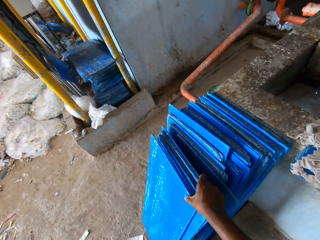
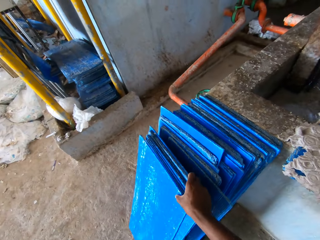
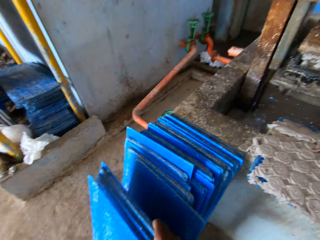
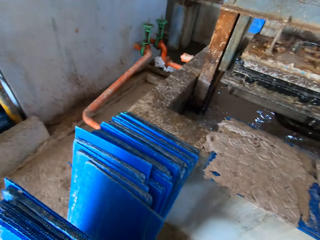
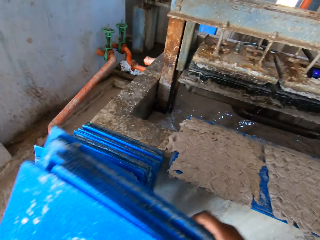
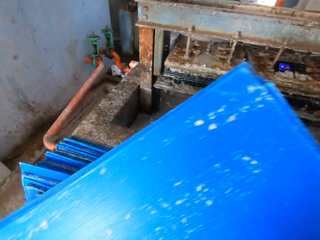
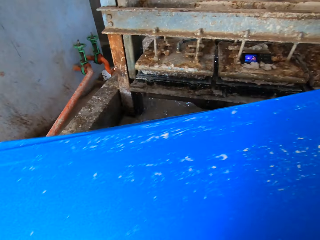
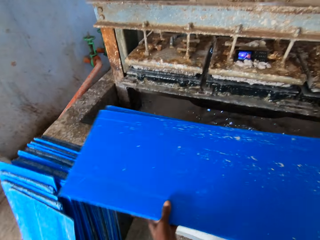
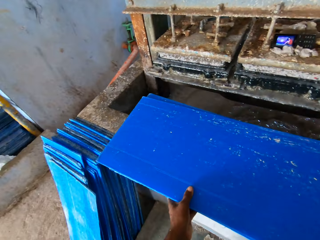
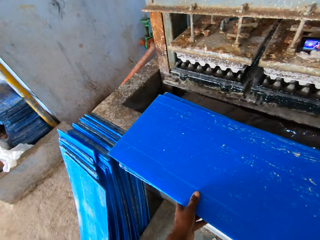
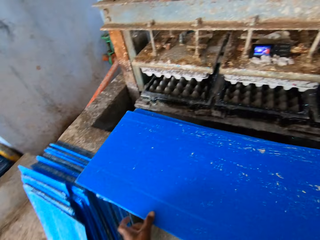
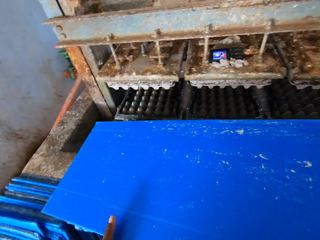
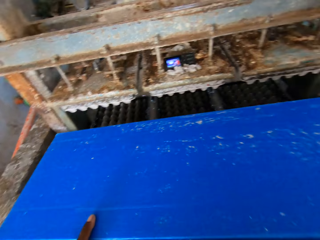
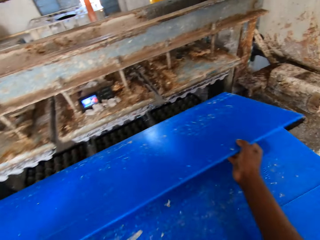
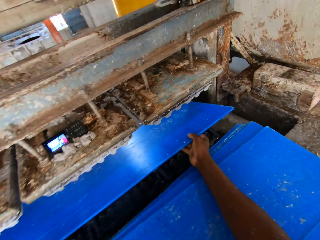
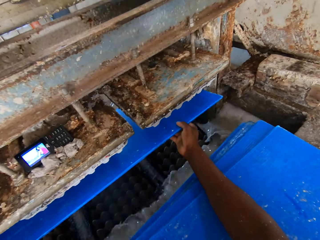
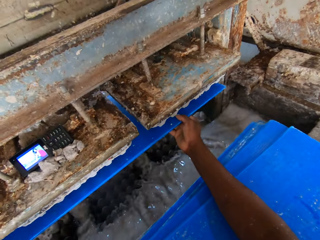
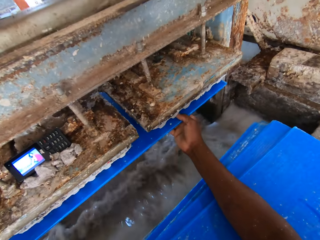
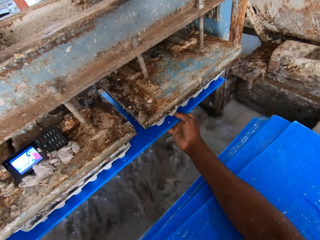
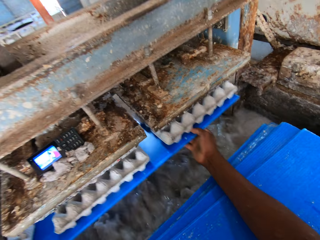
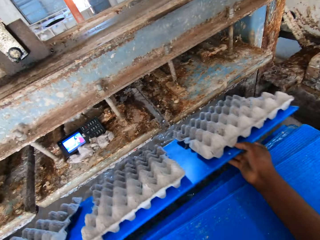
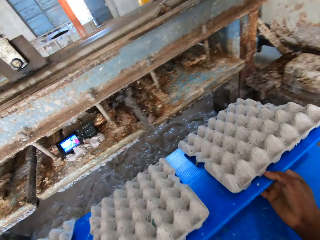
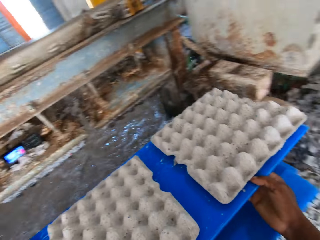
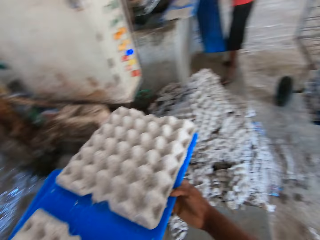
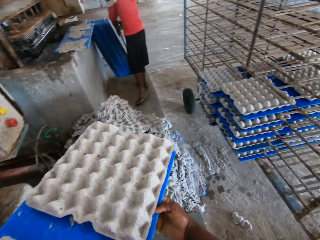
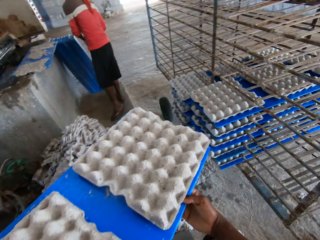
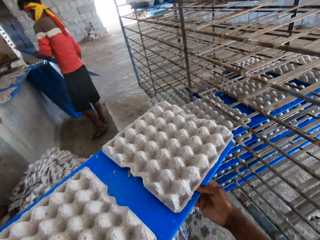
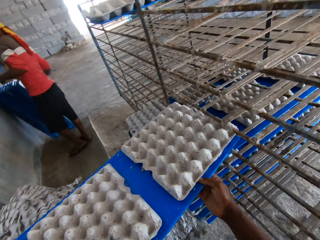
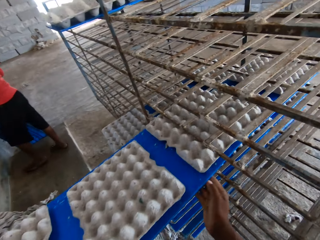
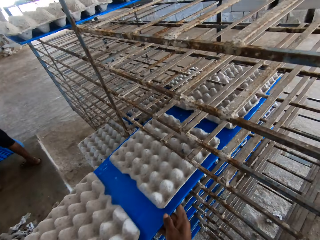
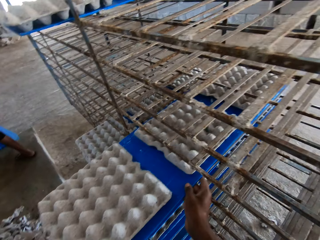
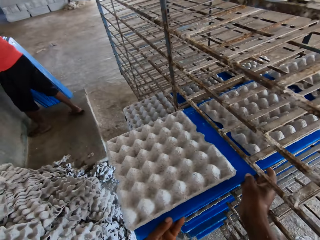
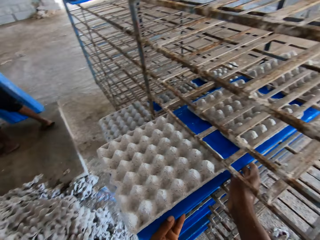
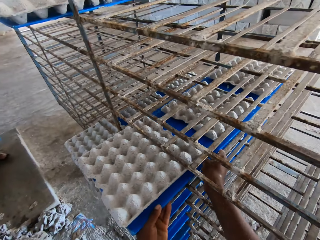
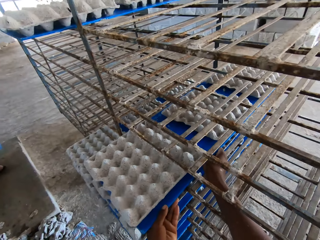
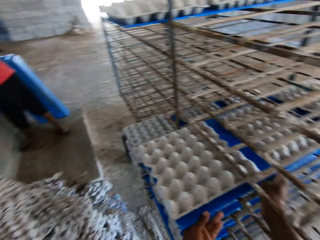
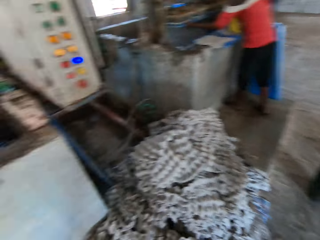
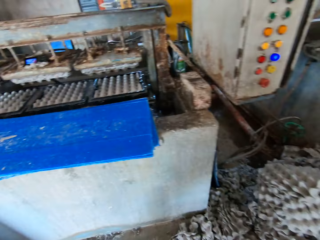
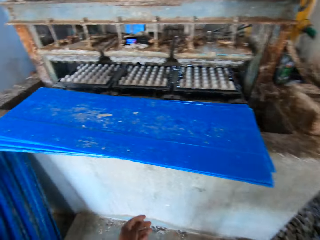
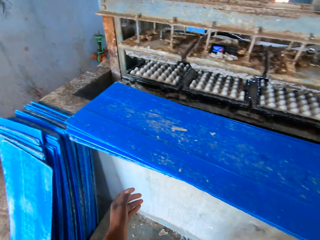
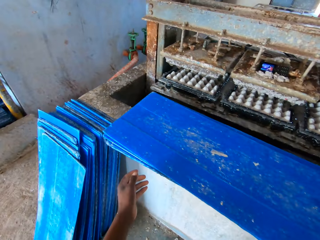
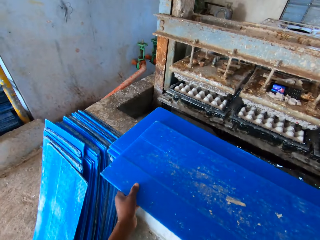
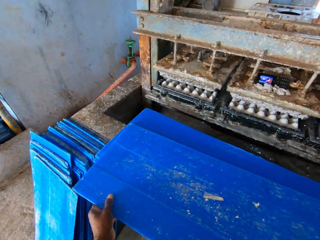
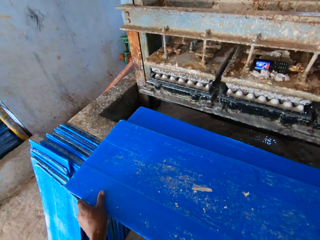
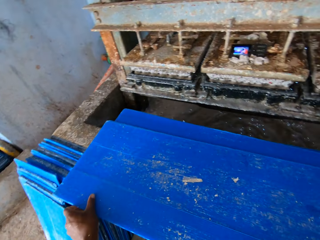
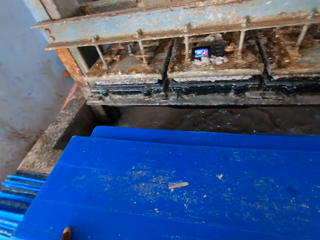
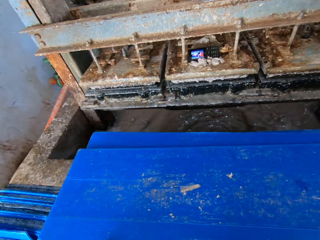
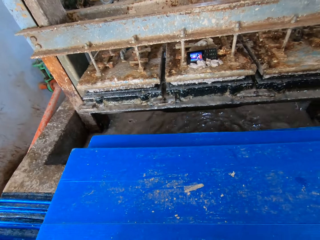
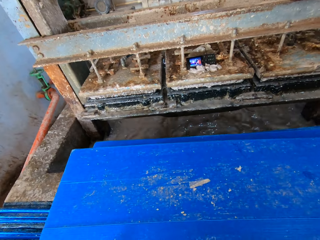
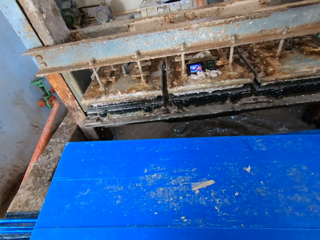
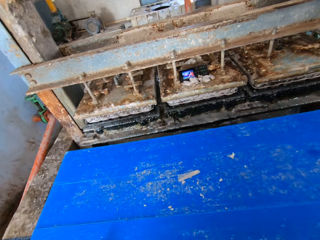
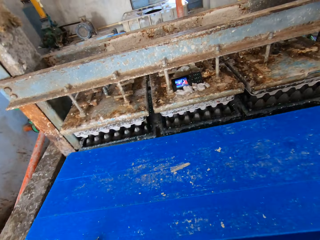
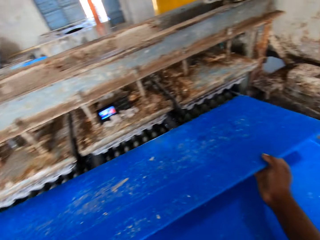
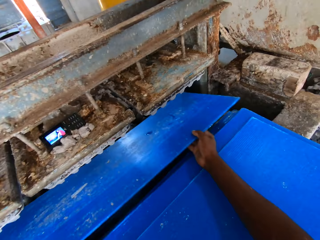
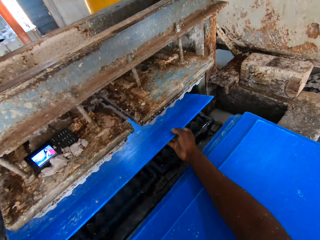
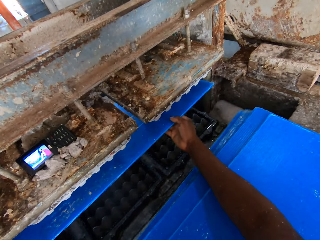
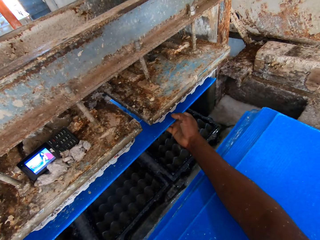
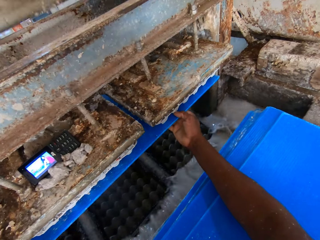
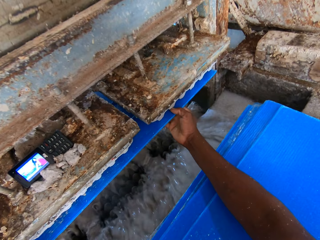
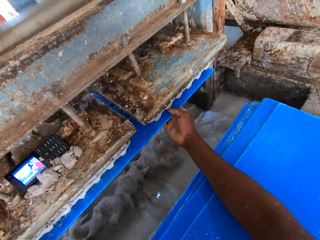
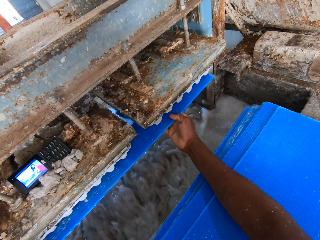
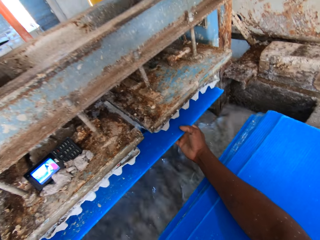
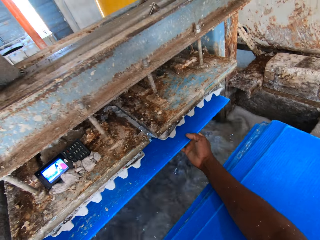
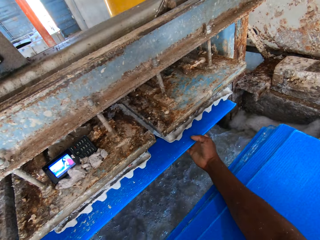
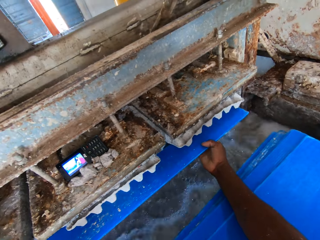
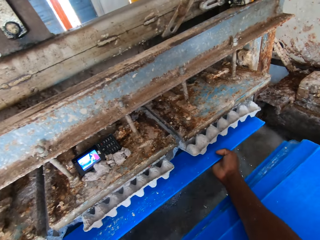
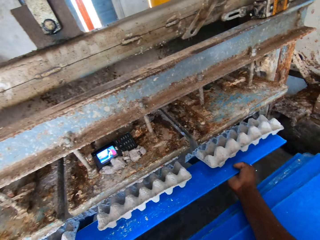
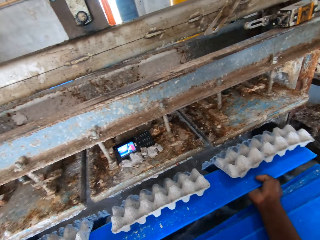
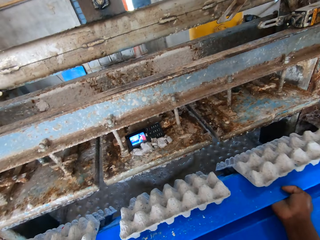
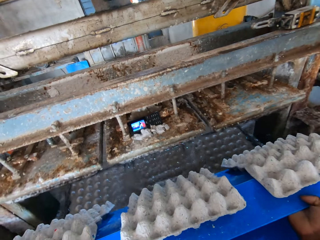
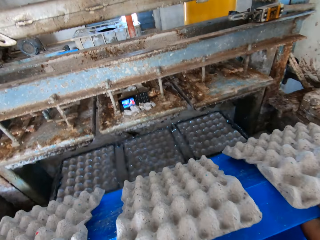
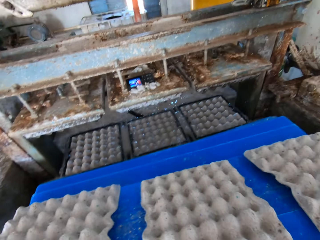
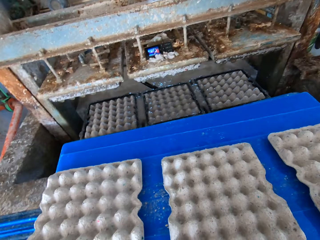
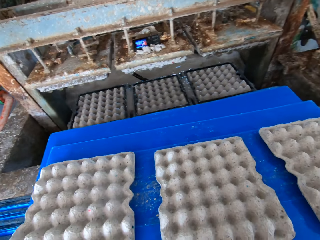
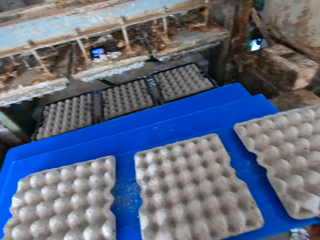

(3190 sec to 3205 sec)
The camera wearer picks wood from the floor. They put the wood board in a wall. They put the wood board below the egg machine tray. They put the wood board on the shelf. They pick the wood board. They put the wood board below the egg machine tray.

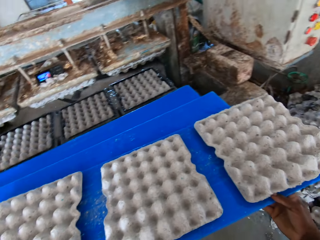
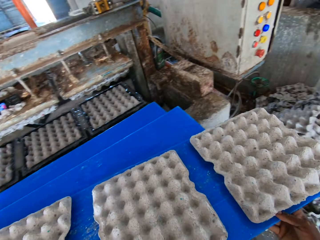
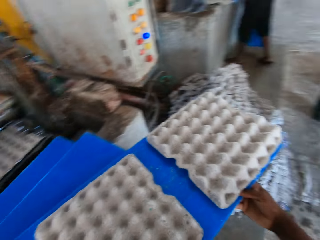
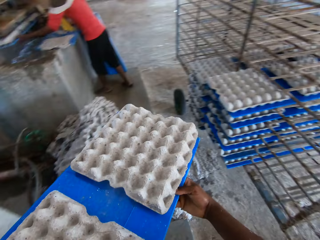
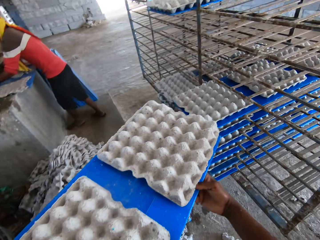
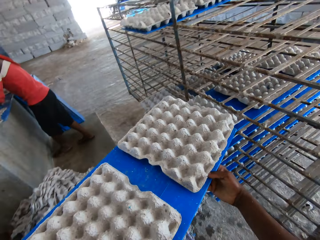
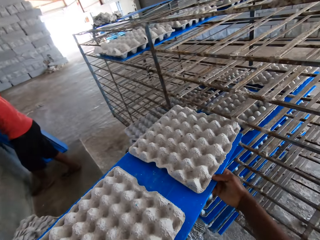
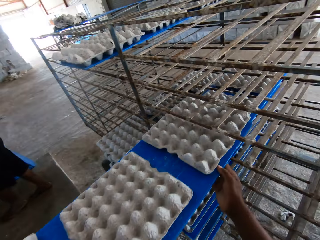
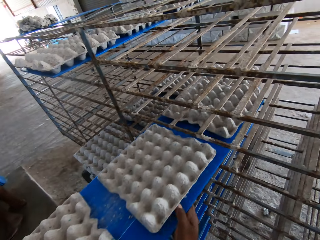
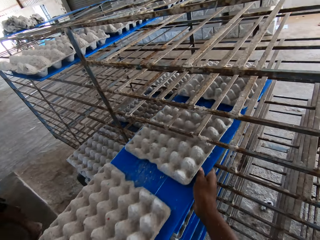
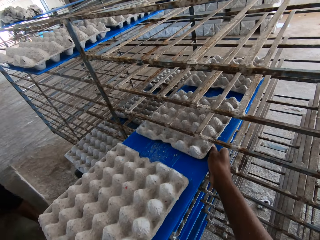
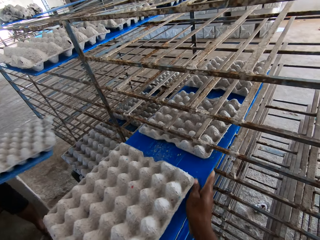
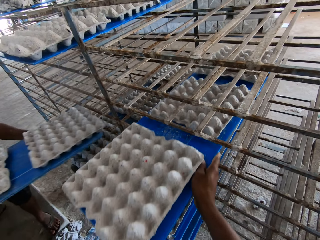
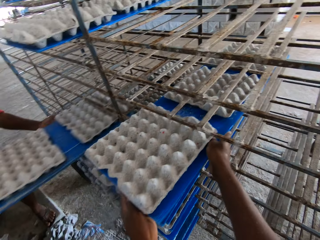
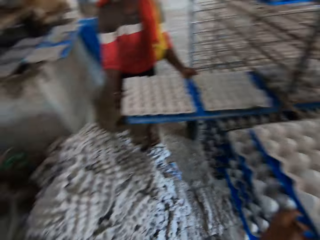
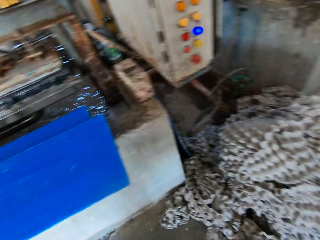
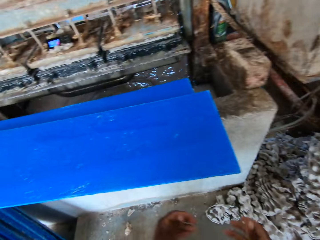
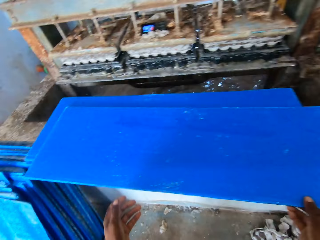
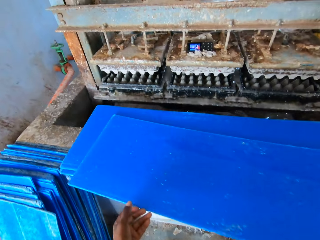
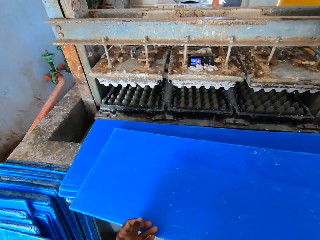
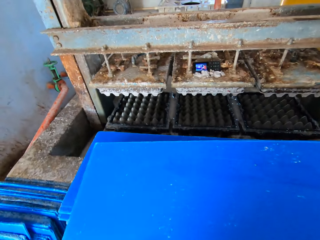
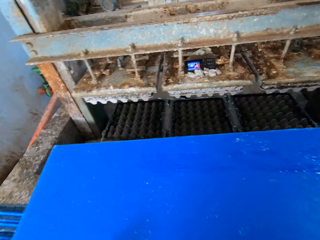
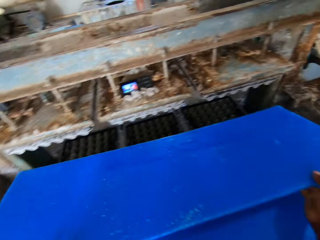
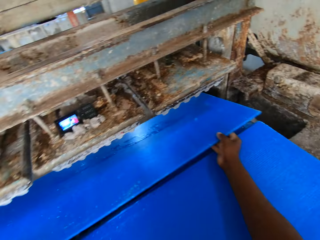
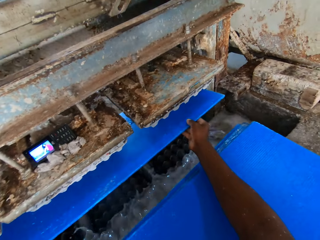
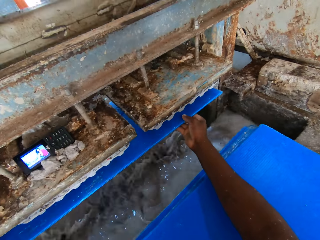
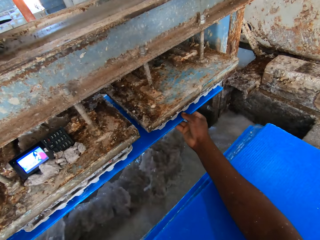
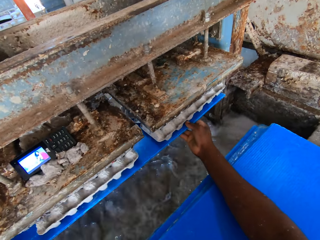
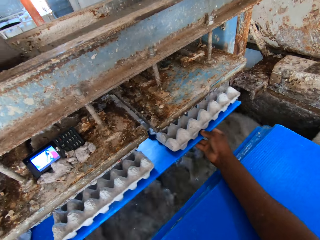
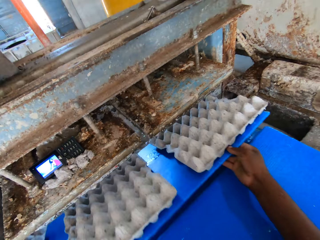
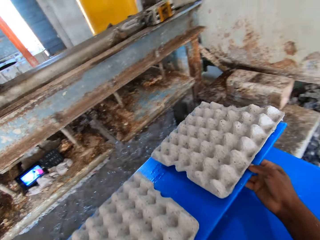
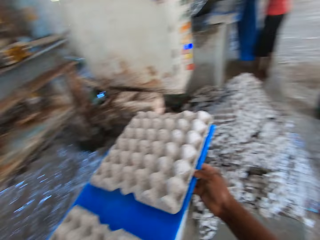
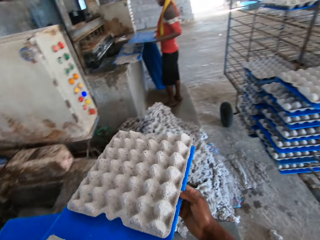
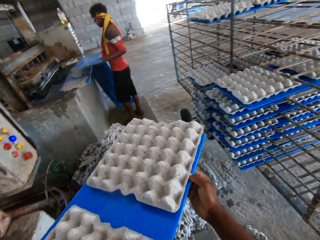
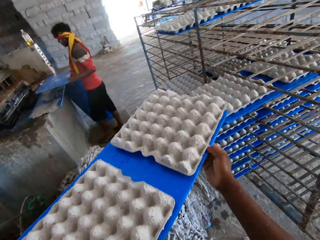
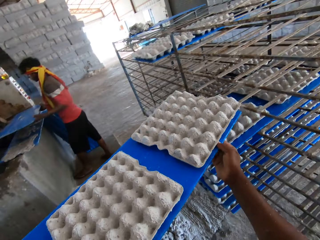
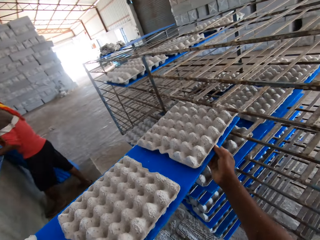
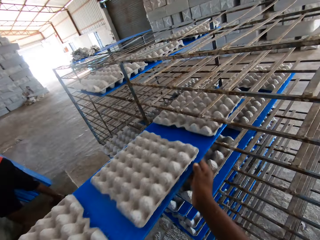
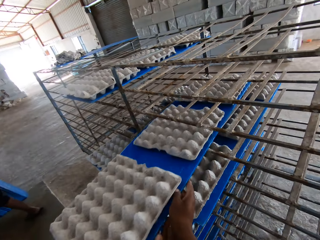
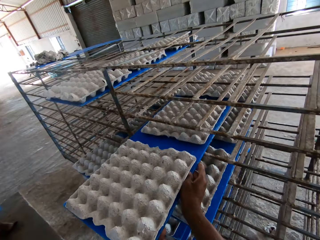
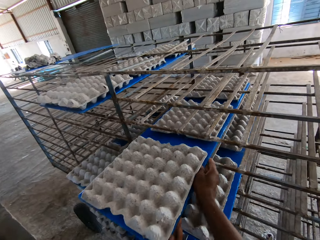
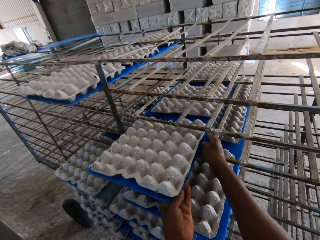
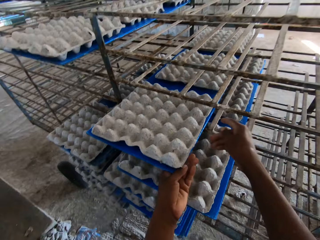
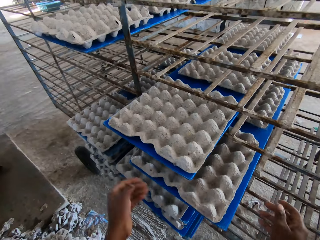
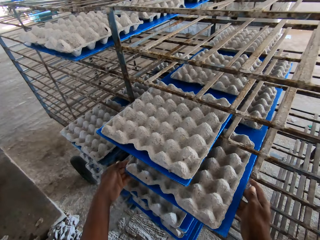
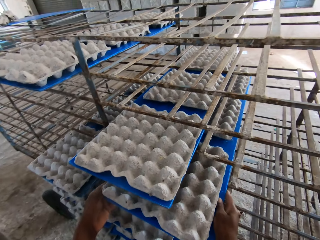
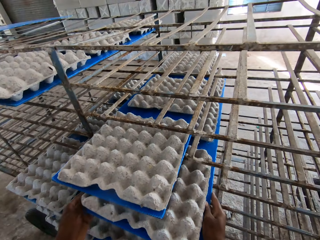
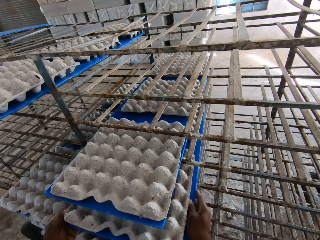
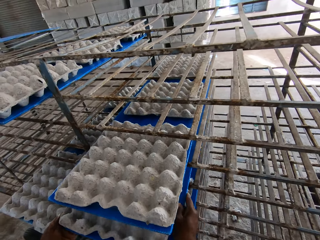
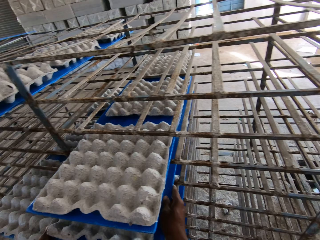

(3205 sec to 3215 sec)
The camera wearer puts the wood board on the shelf. They pick the wood board. They put the wood board below the egg machine tray. They put the wood board on the shelf.
